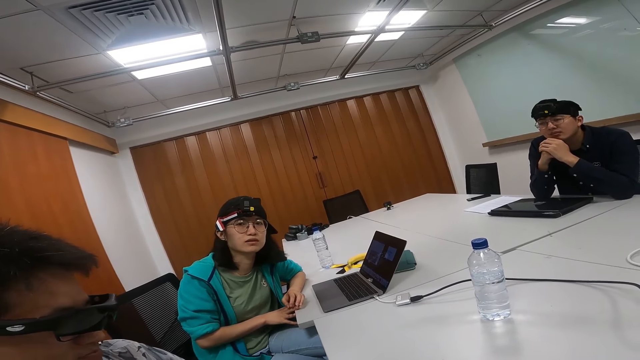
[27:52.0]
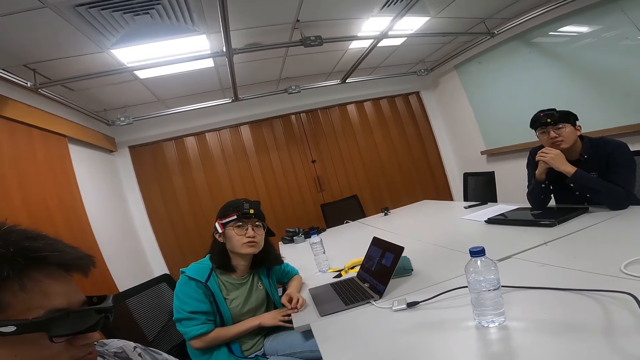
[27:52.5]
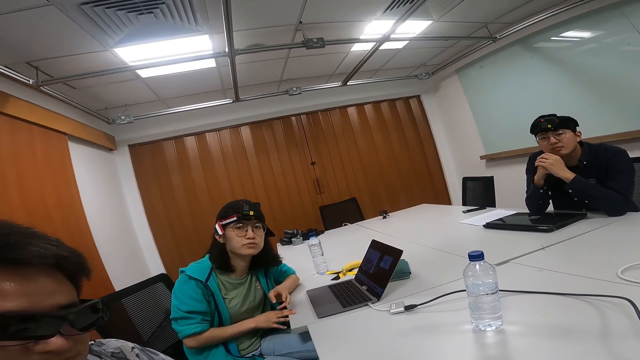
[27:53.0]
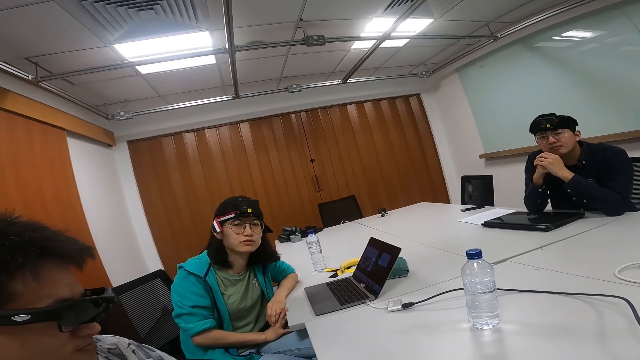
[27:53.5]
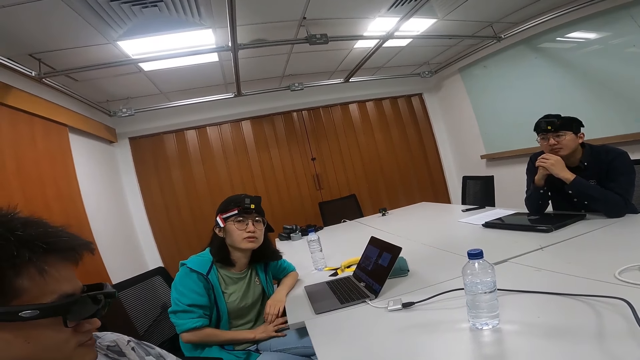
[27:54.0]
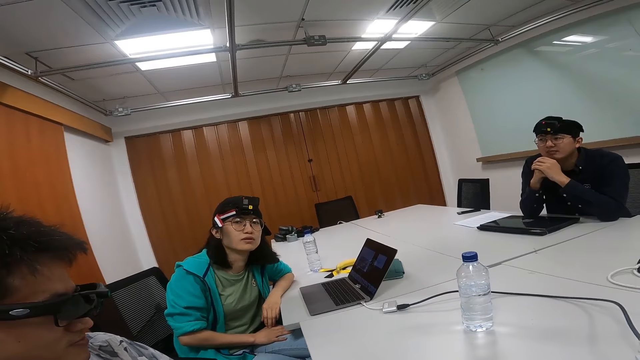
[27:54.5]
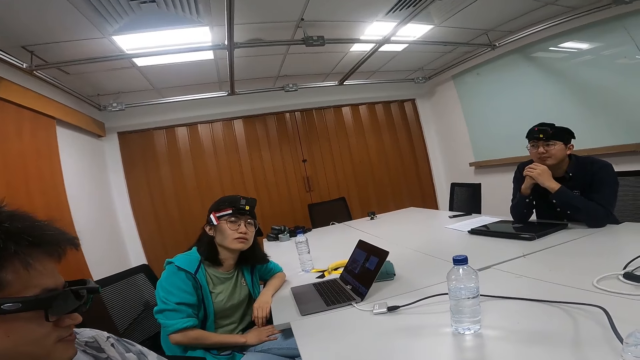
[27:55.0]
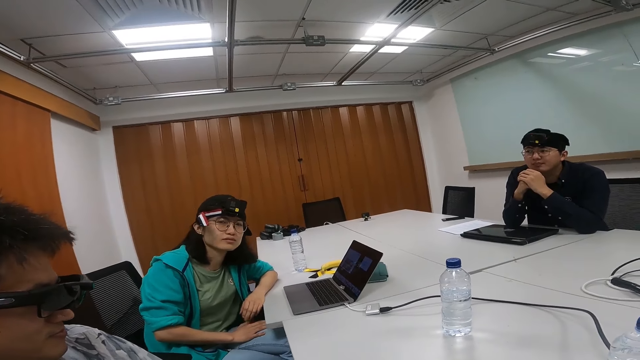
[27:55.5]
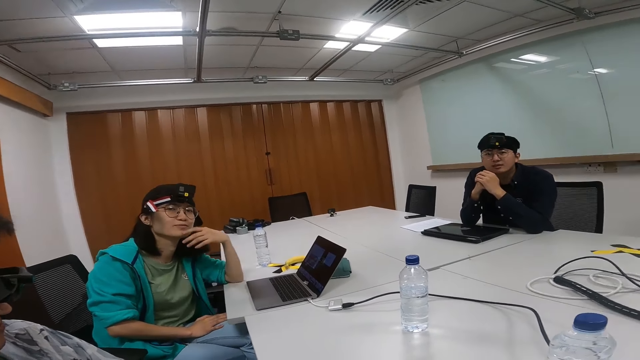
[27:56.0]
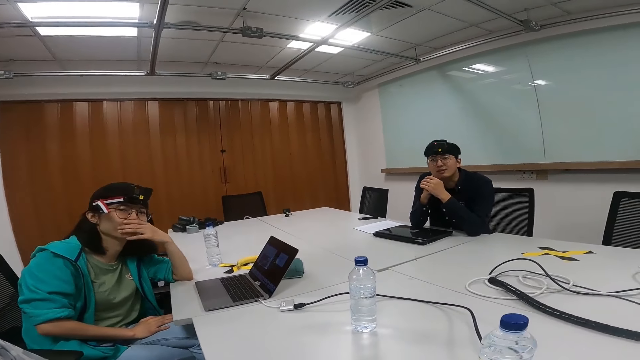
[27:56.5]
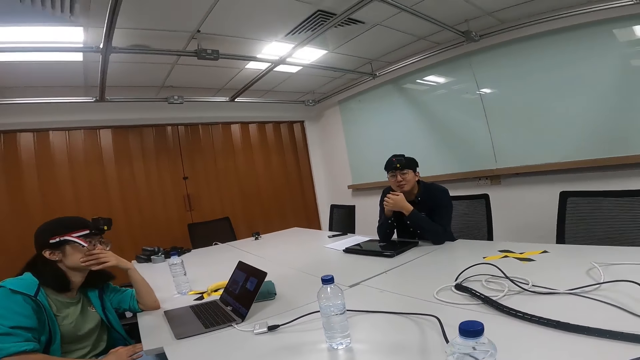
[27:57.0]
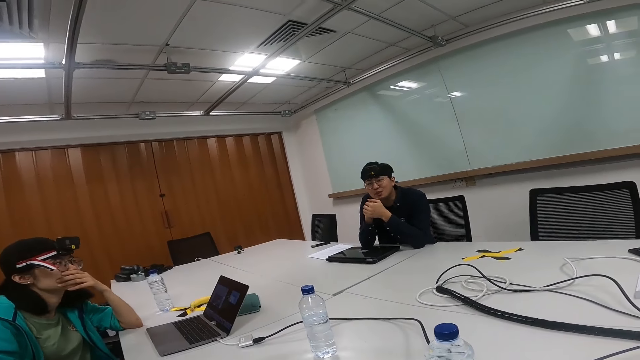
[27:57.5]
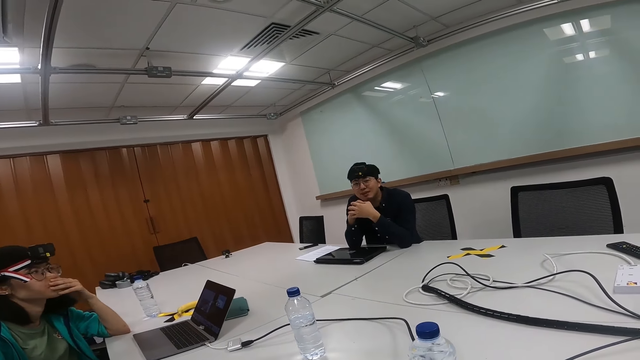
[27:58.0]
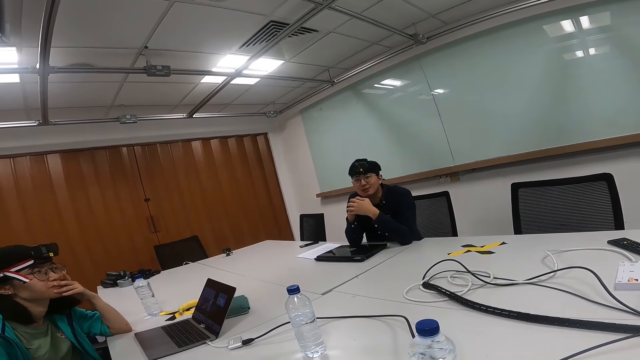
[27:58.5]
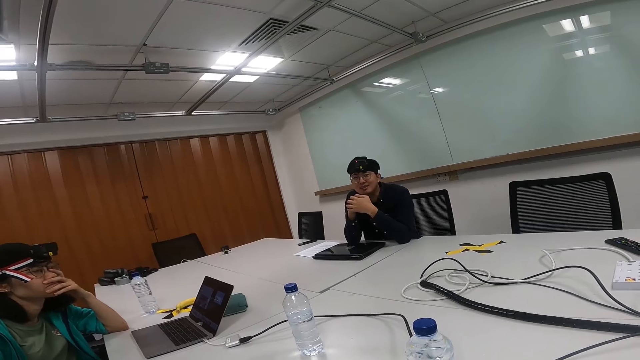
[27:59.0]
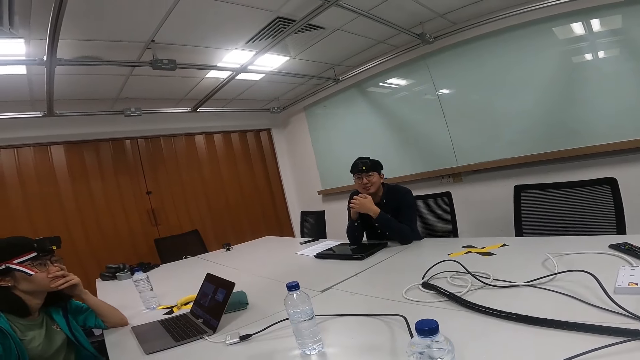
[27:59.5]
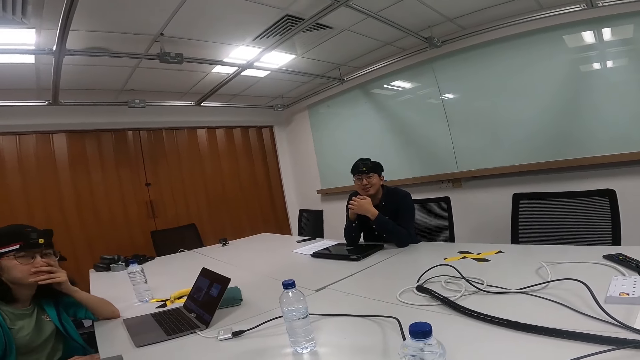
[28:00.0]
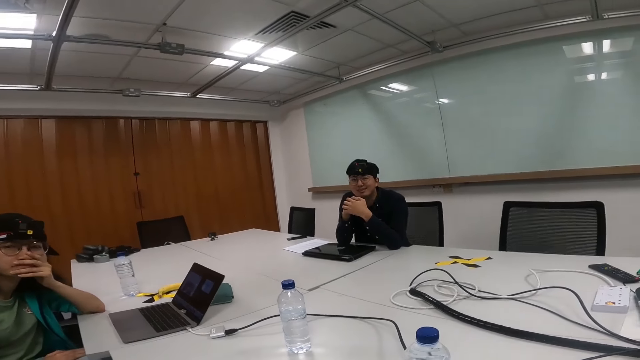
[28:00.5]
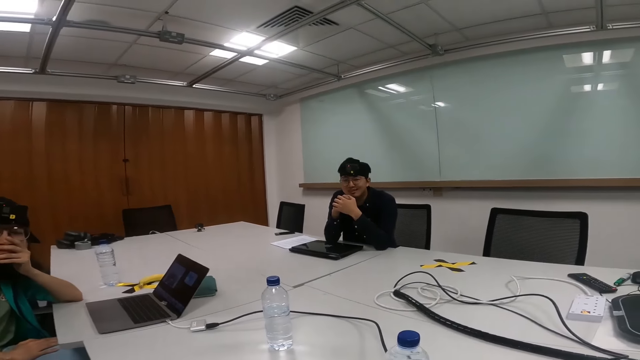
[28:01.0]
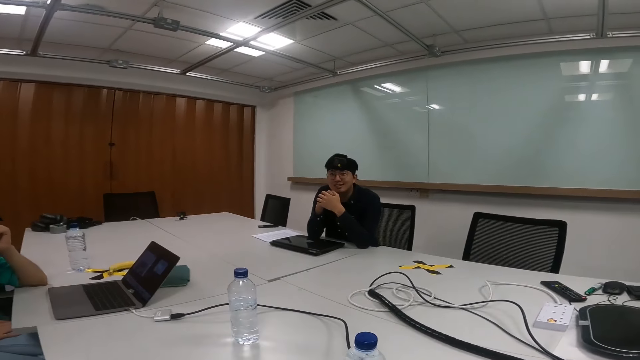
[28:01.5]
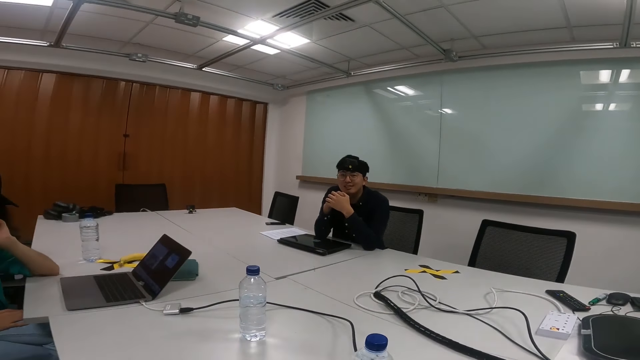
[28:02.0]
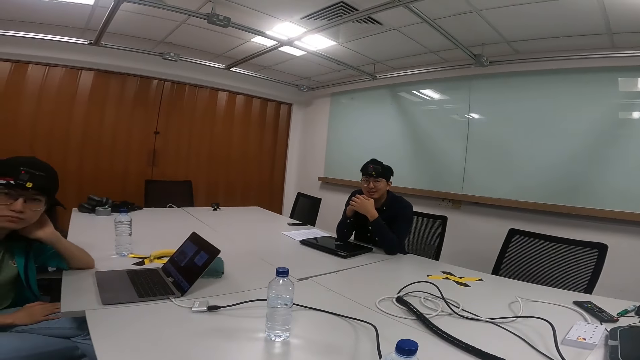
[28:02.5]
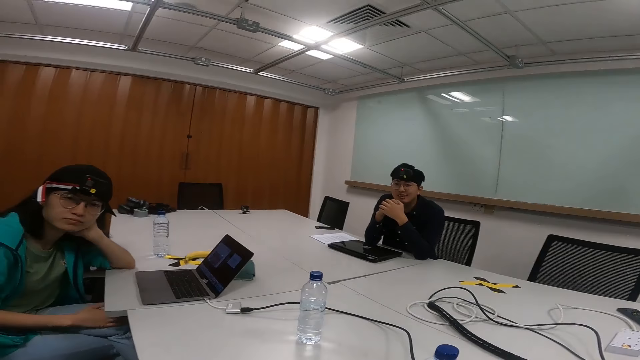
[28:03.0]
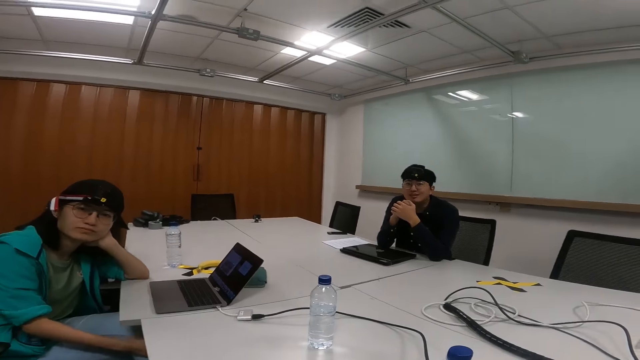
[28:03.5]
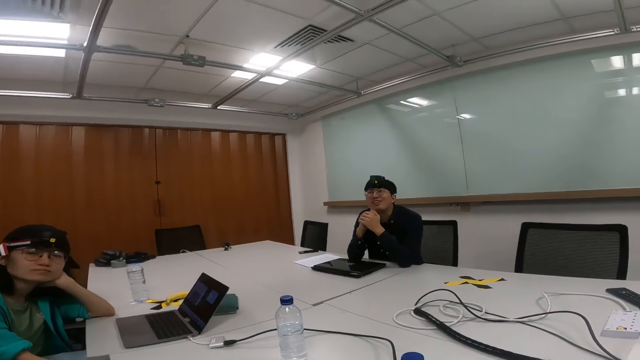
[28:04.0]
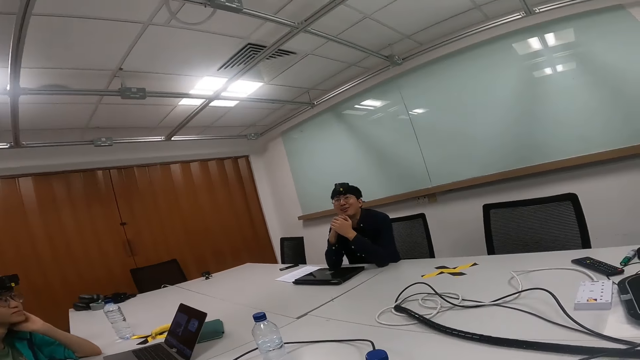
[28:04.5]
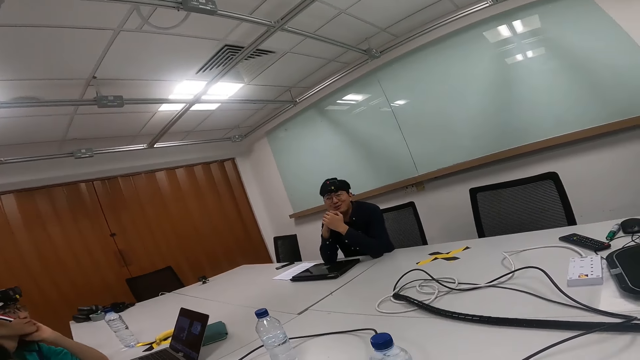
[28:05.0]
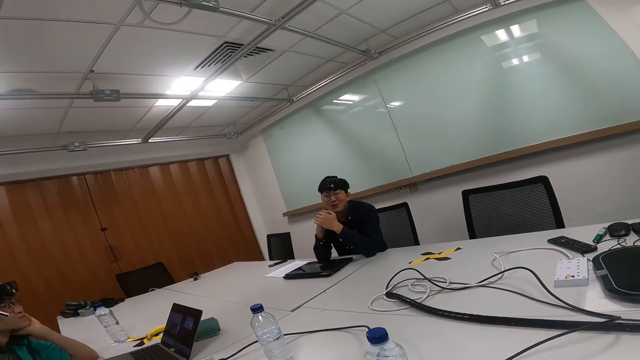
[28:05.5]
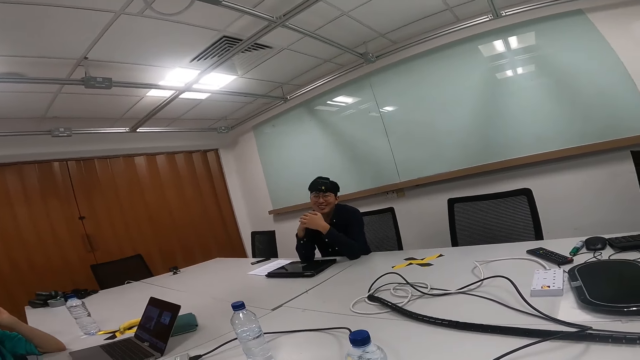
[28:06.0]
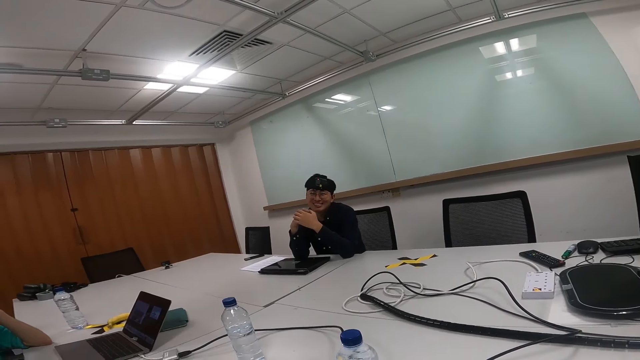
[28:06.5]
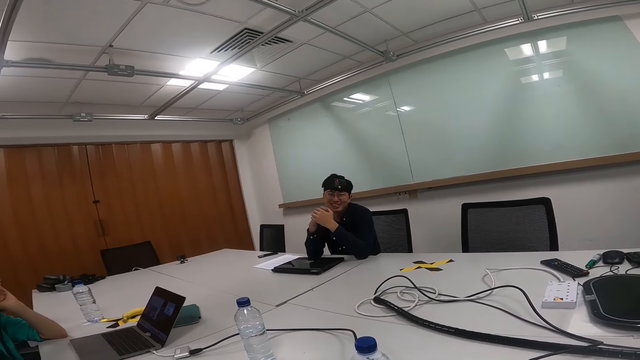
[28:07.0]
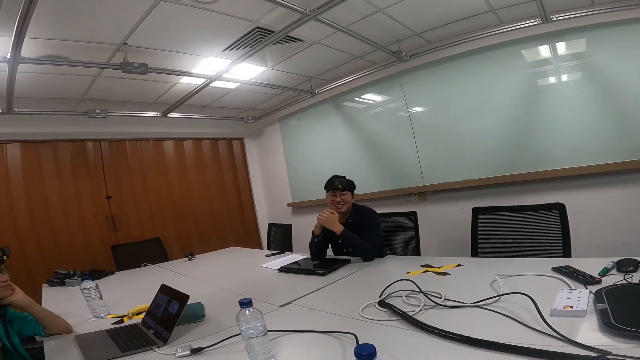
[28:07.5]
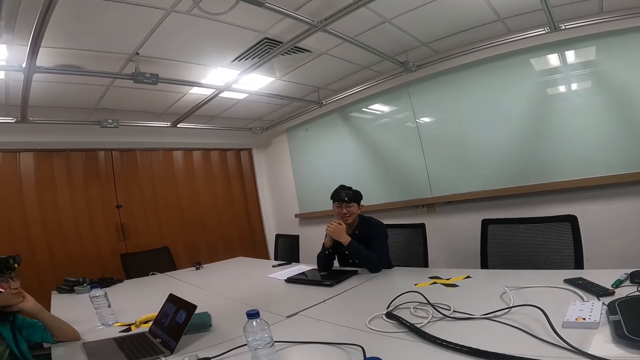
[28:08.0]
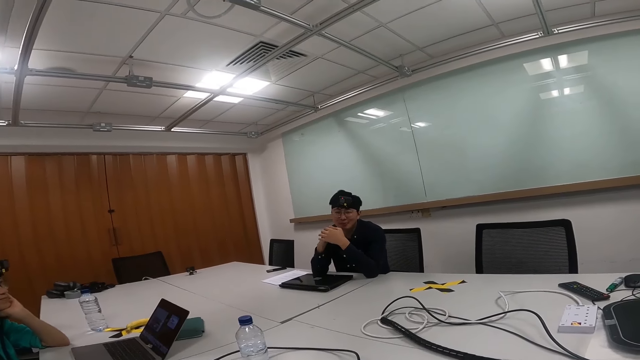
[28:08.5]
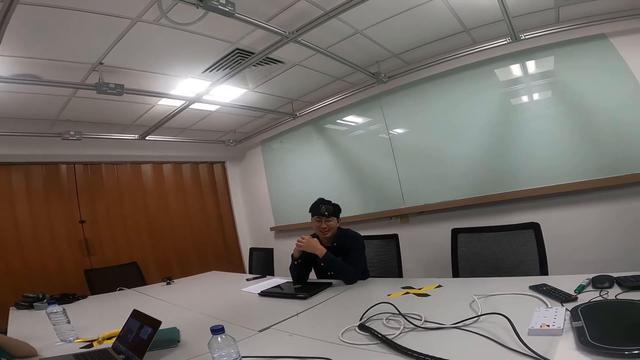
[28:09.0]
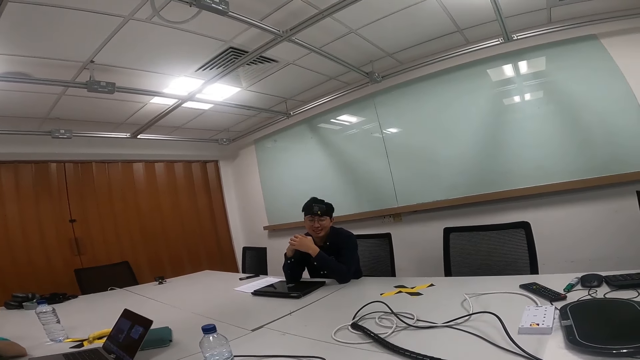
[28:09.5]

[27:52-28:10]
The camera wearer talks. A person touches her mouth. The person talks.

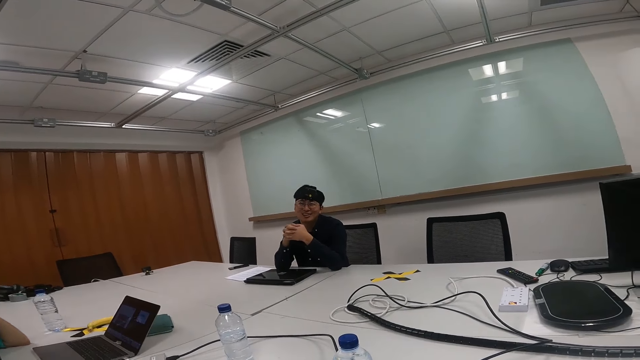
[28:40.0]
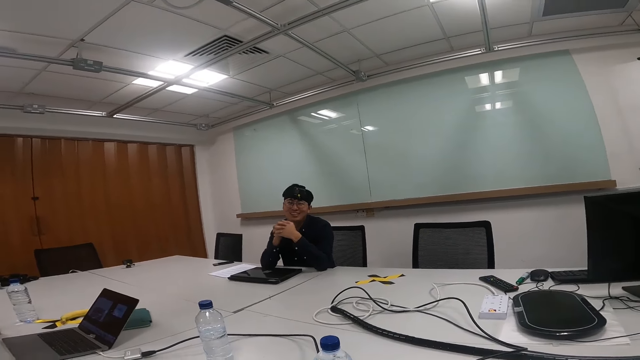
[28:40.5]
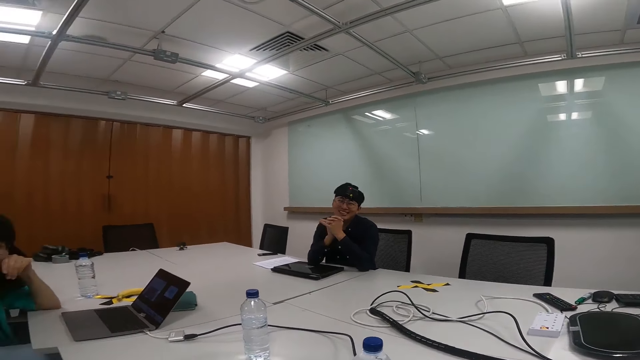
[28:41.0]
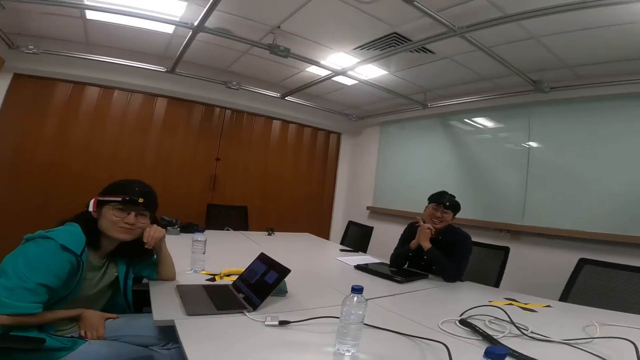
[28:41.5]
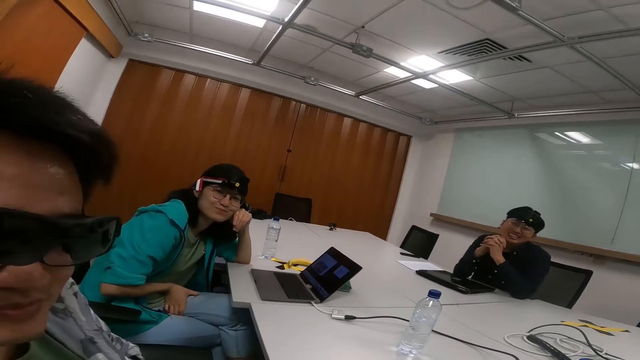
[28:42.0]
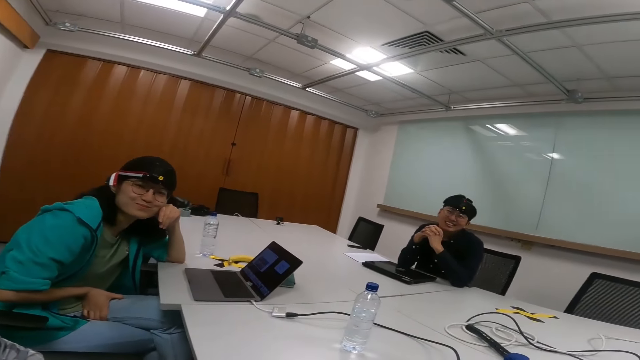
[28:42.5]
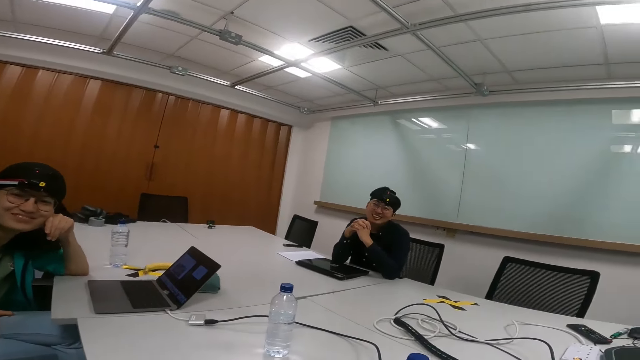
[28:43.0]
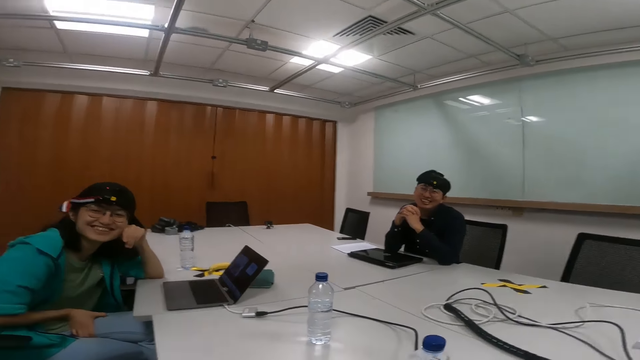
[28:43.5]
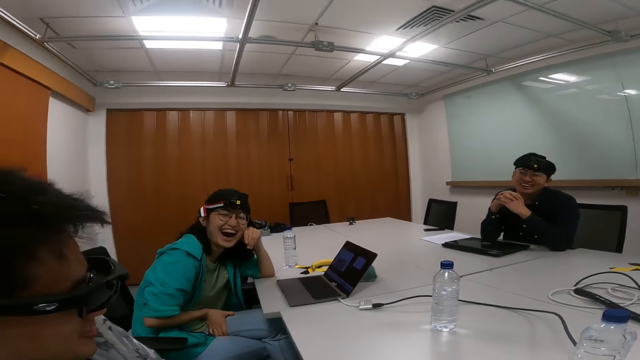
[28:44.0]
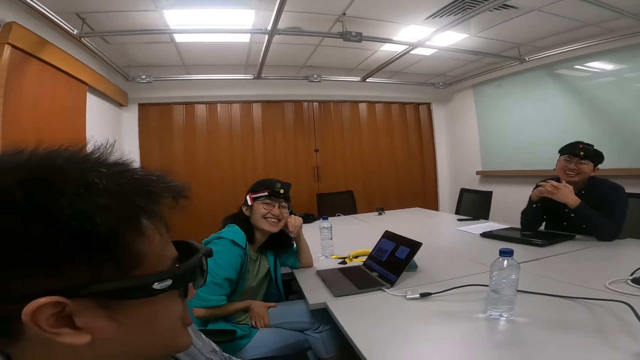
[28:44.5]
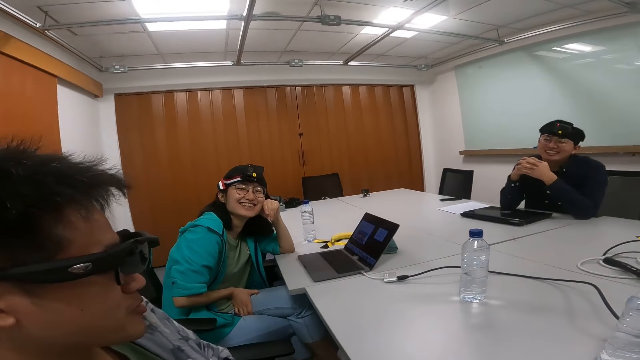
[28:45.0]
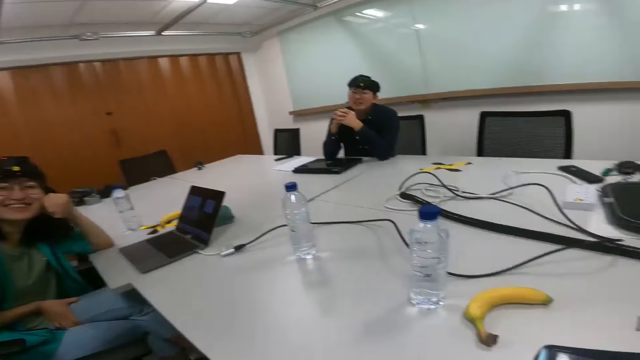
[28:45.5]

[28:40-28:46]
The camera wearer talks. A person talks.
